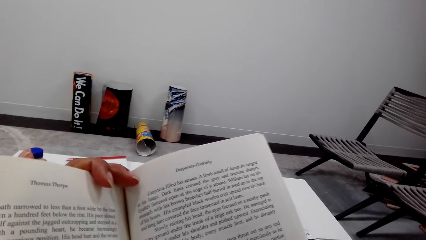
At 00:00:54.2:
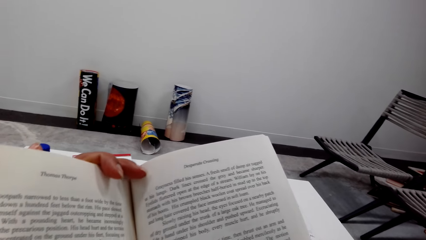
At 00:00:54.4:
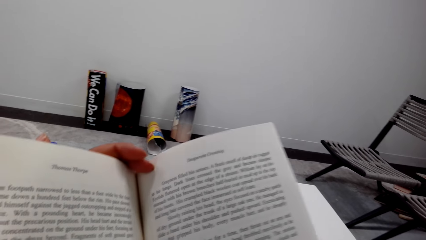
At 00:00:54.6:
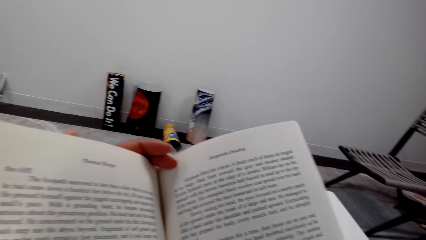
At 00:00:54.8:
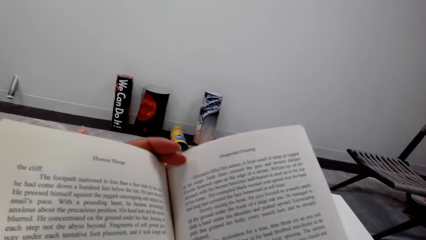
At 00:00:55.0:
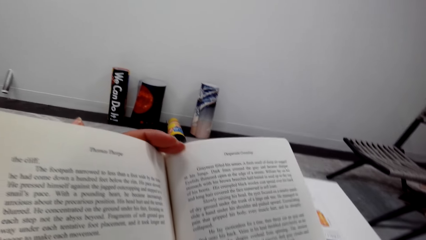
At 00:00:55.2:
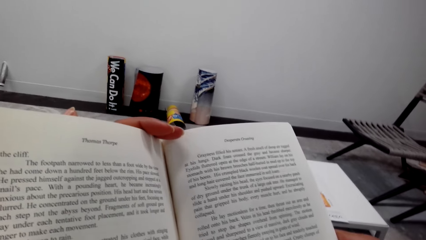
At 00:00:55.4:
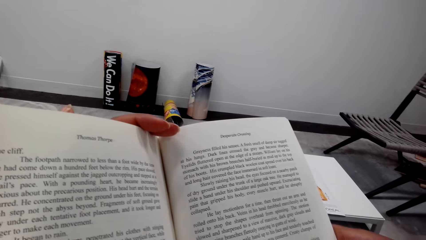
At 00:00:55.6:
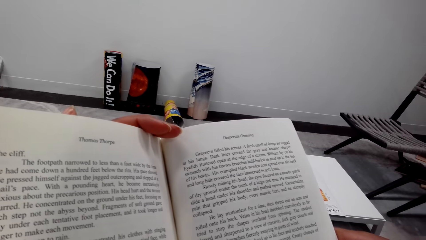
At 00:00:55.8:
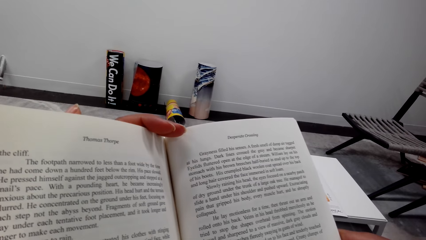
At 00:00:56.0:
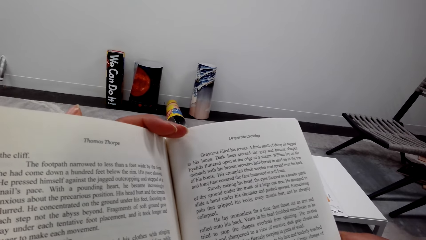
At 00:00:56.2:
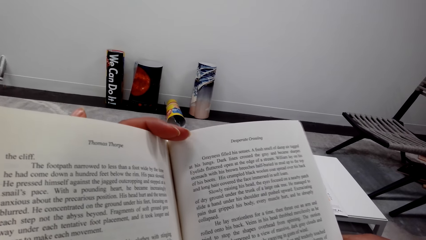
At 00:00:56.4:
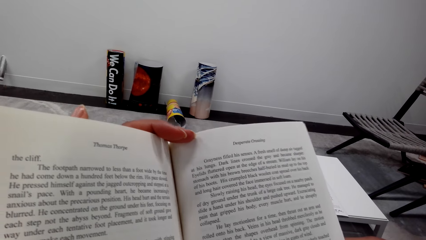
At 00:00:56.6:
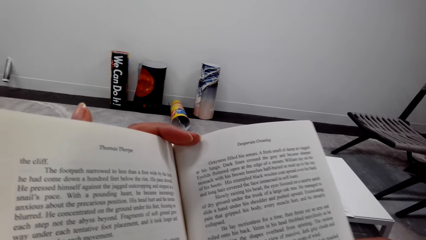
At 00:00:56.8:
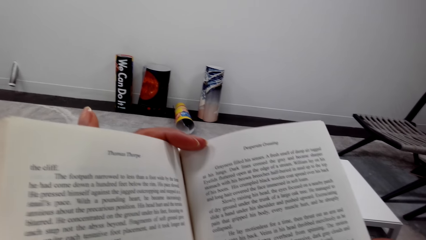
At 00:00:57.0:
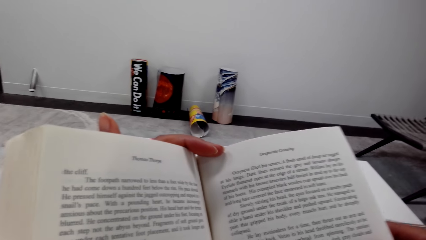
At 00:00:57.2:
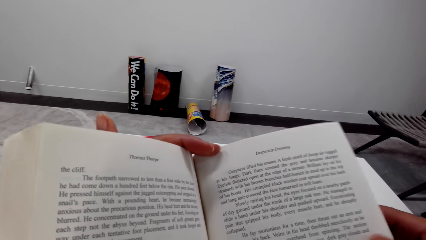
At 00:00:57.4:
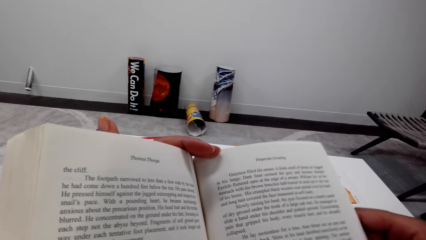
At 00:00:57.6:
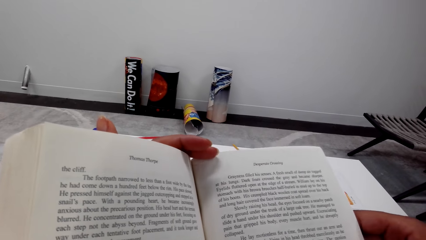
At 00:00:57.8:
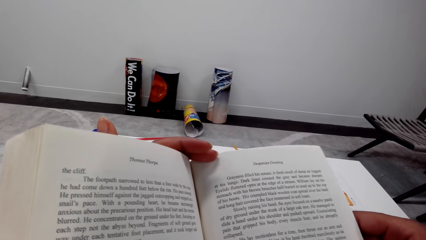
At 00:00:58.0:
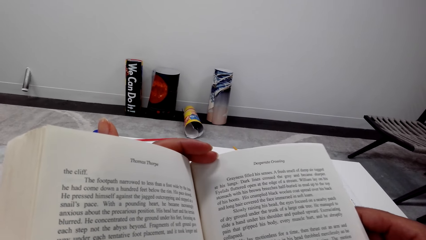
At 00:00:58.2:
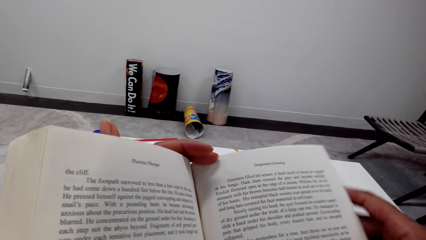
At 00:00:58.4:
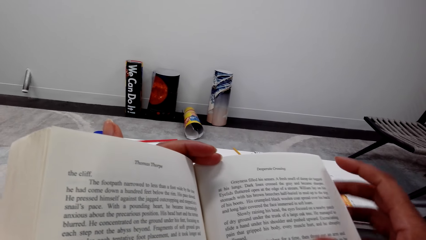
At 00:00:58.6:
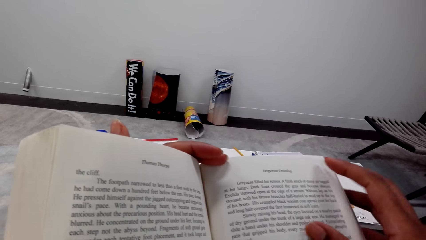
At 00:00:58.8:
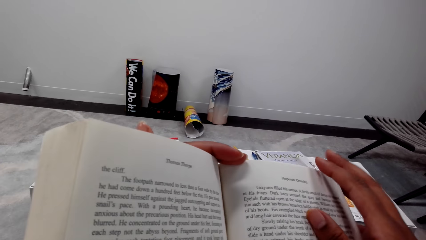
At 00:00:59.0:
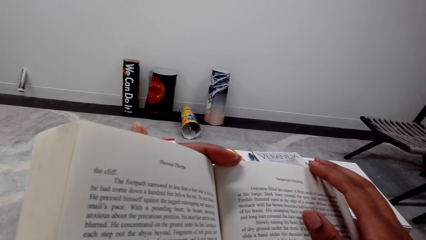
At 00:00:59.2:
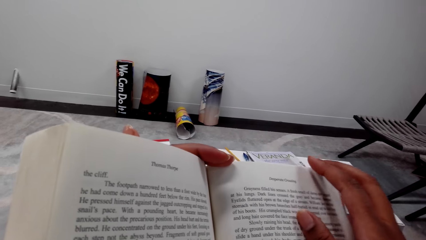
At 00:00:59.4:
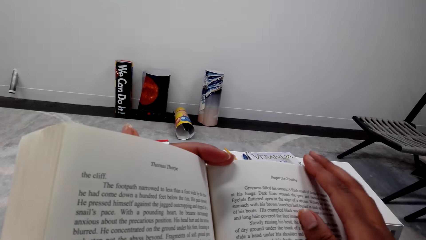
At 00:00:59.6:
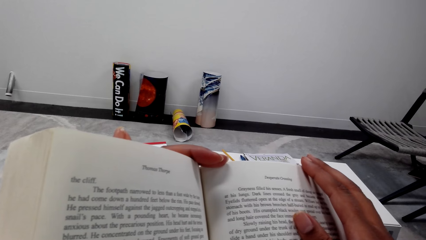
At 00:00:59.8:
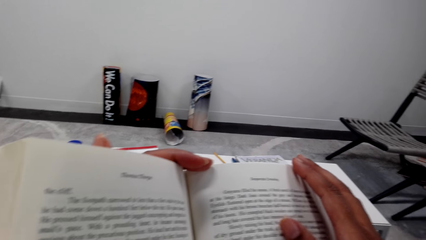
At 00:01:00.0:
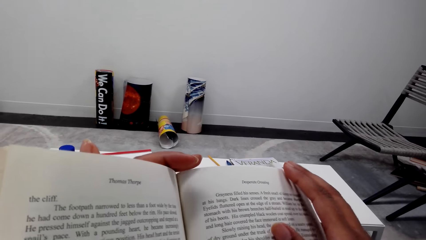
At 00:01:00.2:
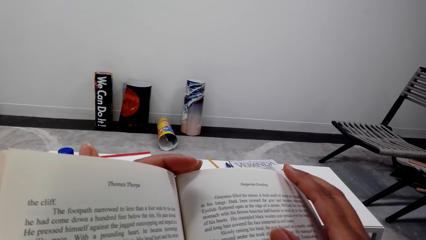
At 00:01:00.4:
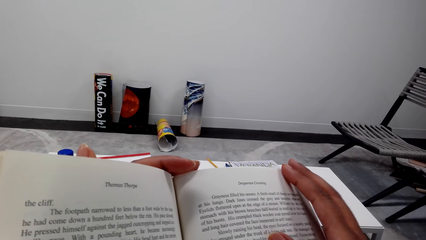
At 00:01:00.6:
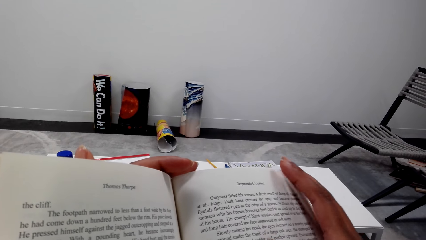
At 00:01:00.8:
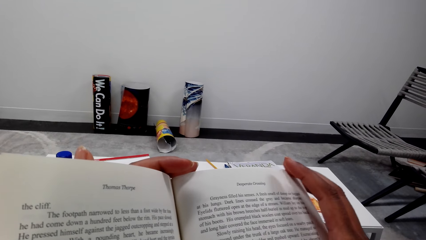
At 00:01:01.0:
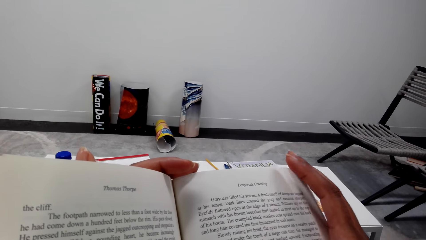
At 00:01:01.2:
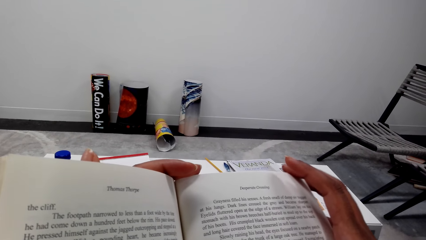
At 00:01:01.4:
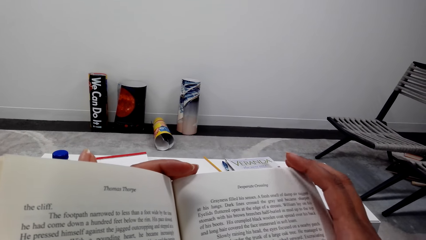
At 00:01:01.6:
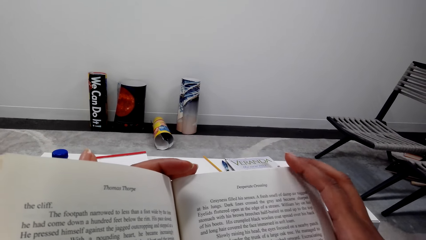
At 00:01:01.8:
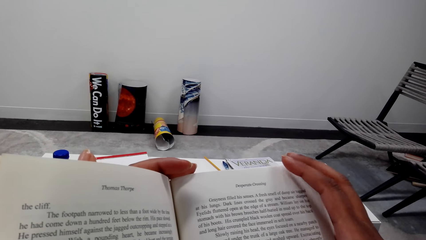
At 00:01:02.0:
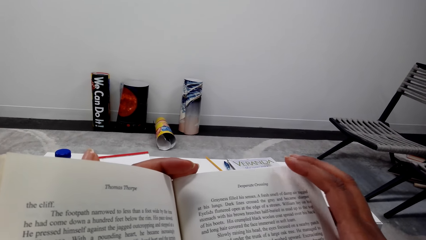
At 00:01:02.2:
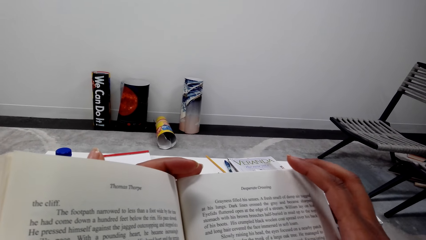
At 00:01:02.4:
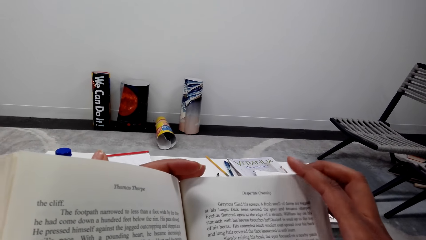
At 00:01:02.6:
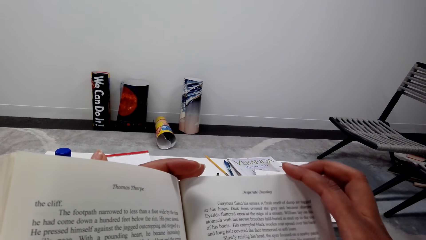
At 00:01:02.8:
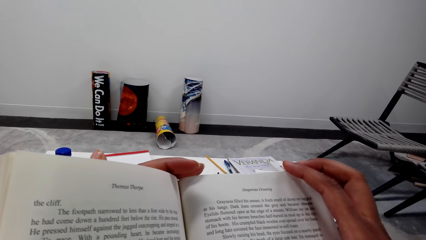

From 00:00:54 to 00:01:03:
The camera wearer reads the book.

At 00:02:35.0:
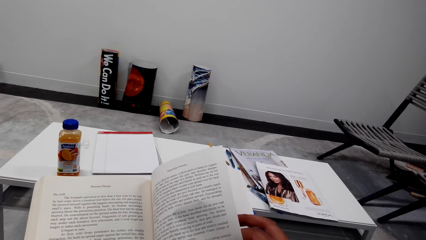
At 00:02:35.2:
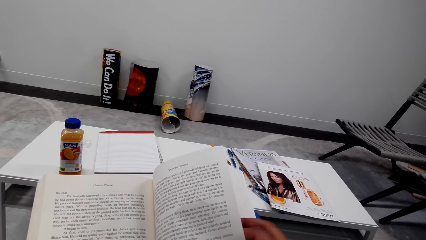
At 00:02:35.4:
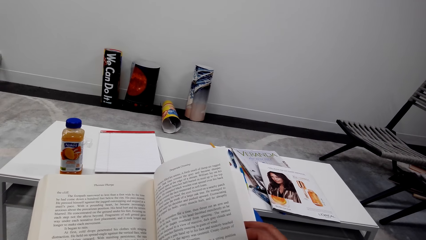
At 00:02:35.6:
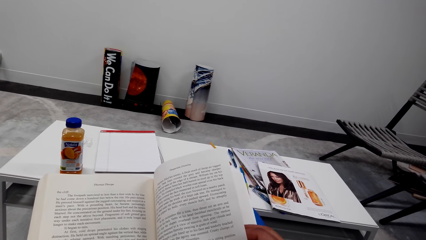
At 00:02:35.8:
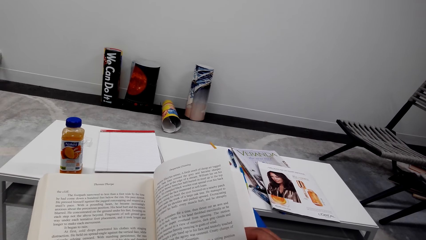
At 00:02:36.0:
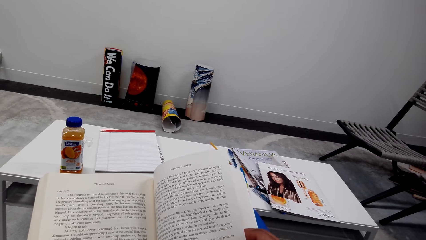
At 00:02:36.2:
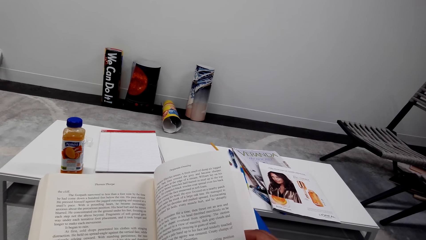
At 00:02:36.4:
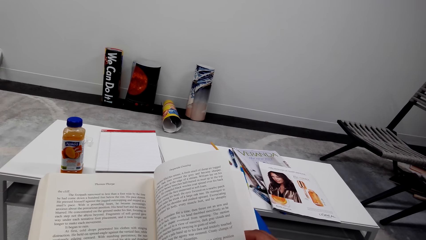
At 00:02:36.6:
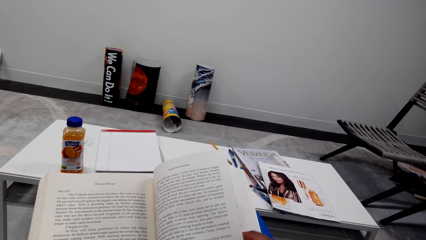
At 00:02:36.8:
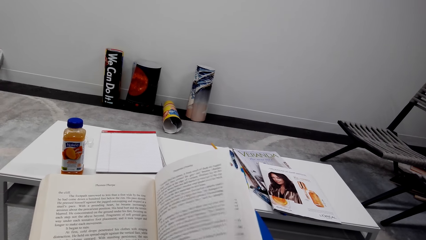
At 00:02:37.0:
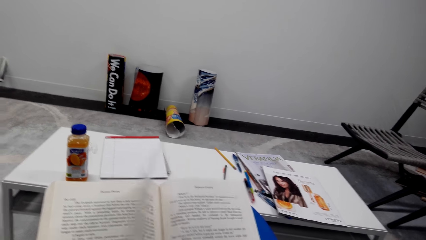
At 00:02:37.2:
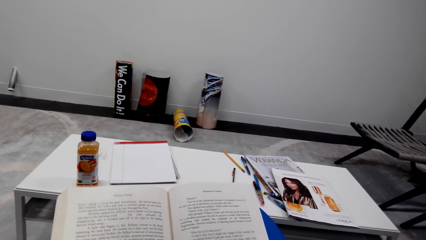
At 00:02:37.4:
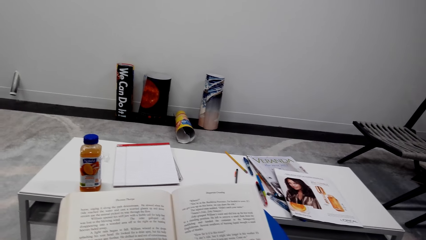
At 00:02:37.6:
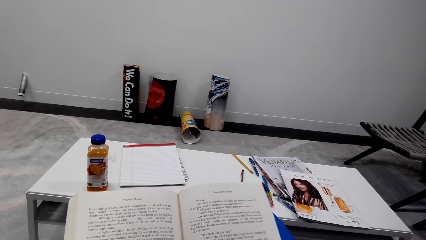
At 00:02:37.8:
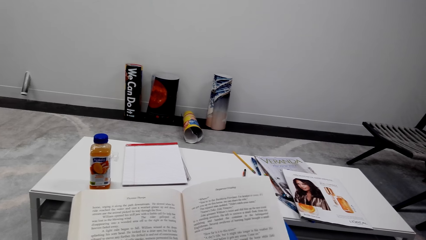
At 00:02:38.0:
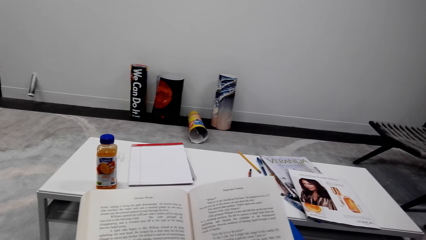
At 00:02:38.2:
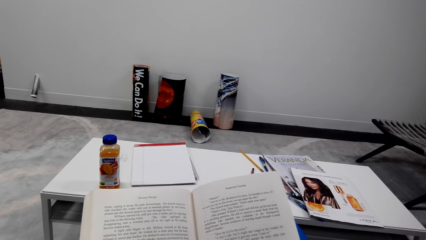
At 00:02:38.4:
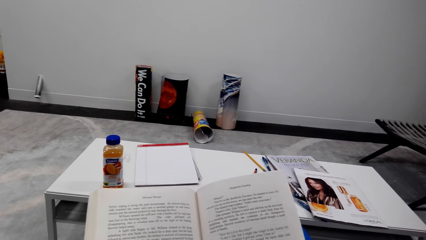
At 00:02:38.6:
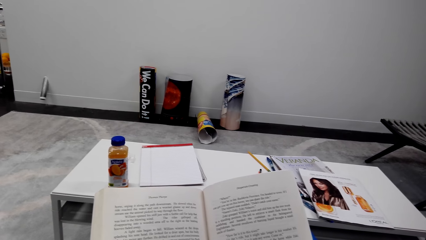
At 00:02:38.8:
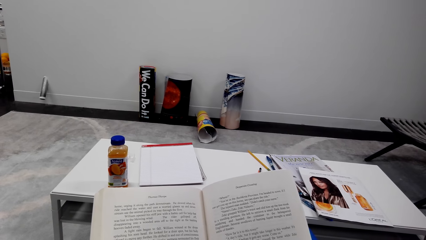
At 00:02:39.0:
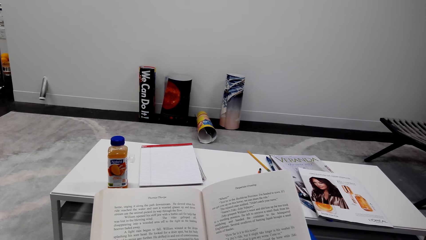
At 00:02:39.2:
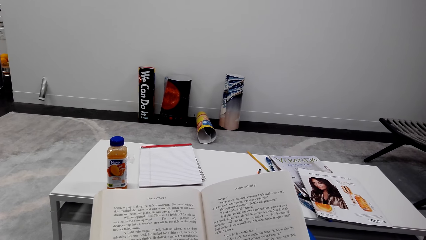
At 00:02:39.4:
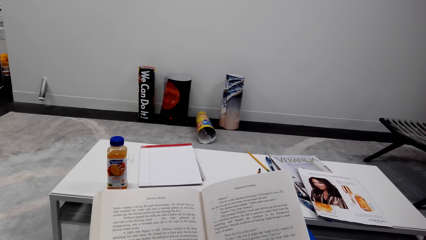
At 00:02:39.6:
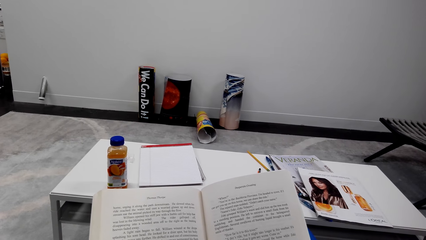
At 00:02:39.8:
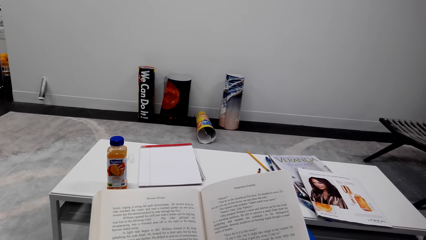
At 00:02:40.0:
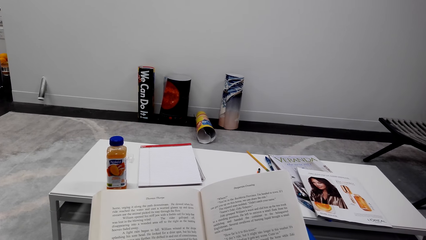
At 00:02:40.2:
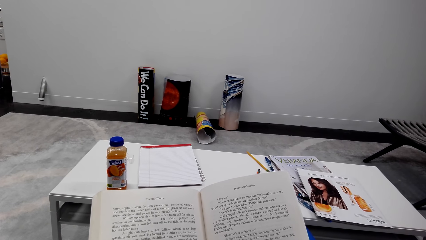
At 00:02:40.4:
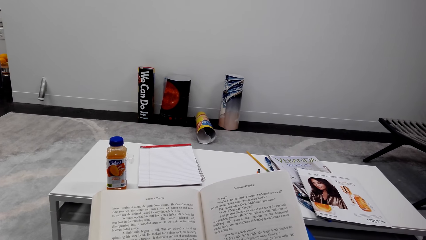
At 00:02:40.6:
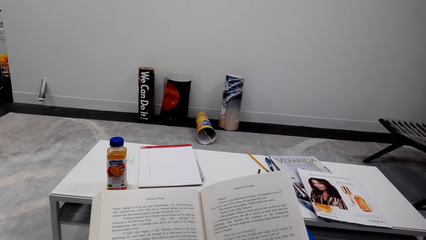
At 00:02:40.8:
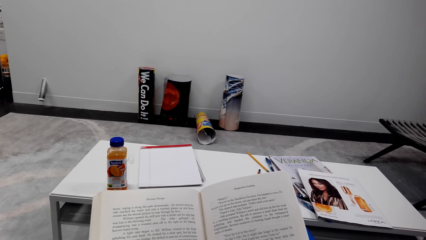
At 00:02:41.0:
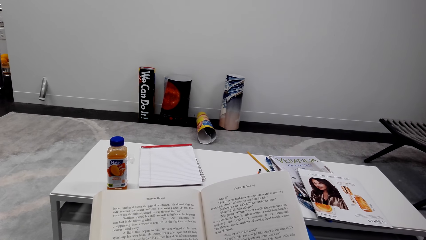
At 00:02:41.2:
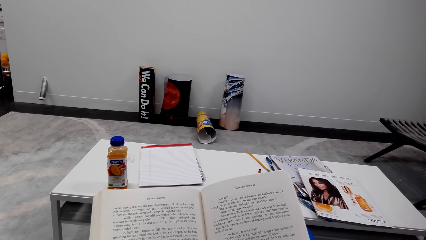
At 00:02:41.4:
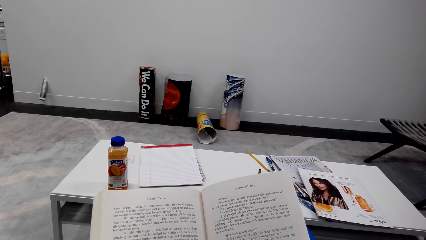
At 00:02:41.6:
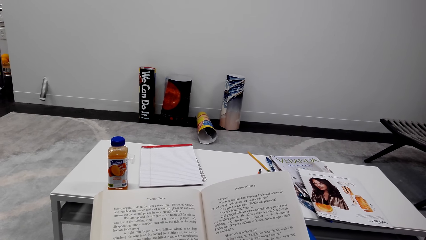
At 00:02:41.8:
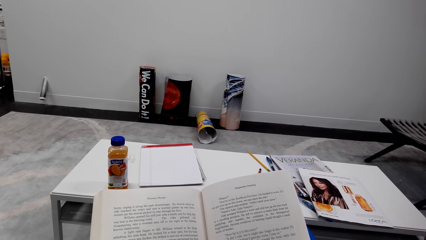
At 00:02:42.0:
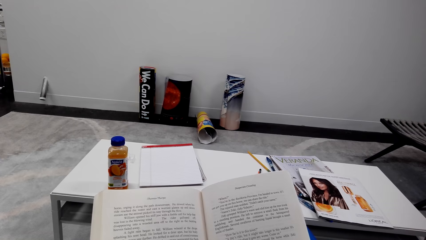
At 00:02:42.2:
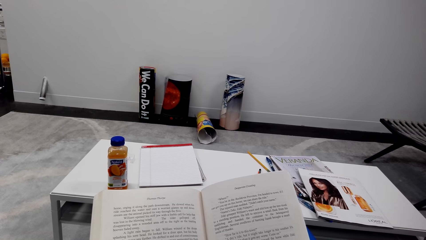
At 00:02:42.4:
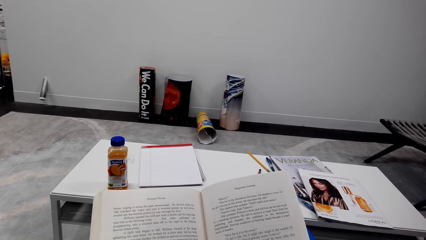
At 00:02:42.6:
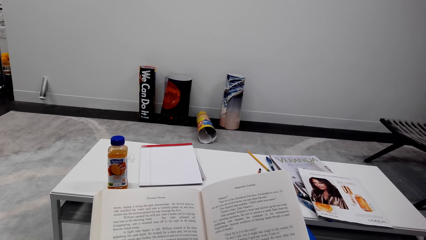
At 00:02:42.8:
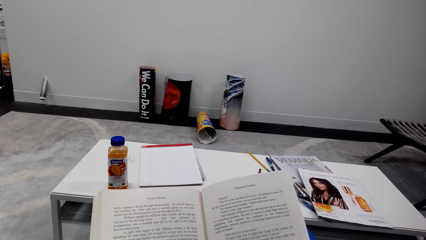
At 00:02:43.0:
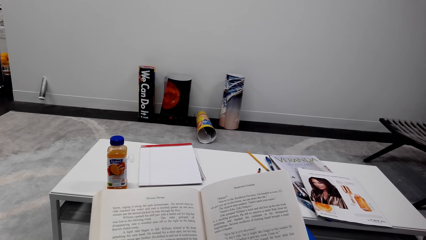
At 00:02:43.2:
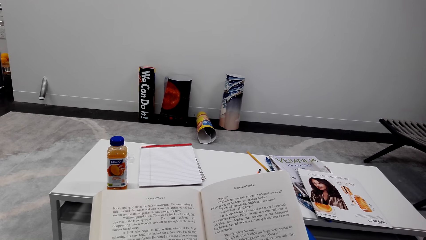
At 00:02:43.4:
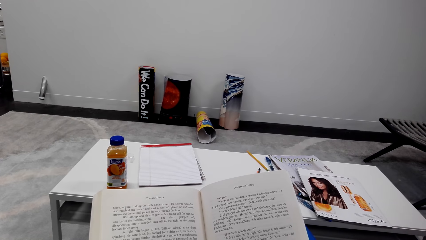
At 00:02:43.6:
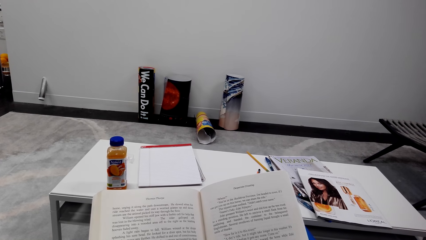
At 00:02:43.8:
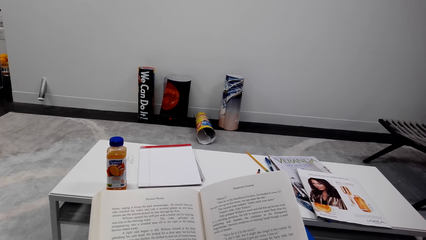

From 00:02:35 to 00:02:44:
The camera wearer opens the next page of the book. They read the book.
